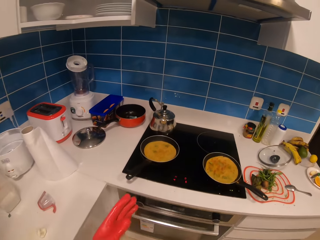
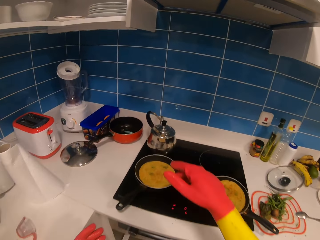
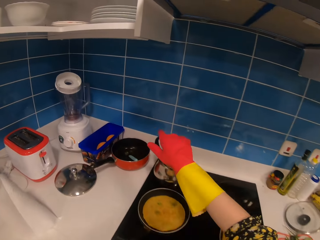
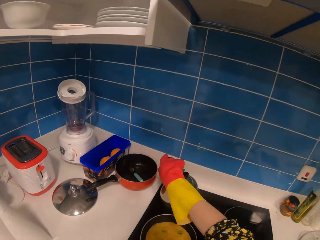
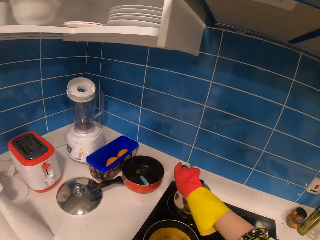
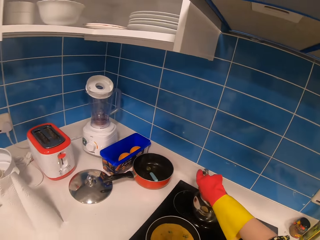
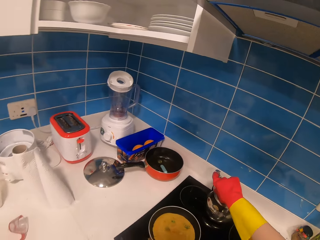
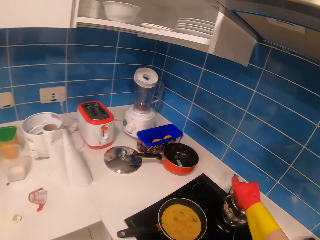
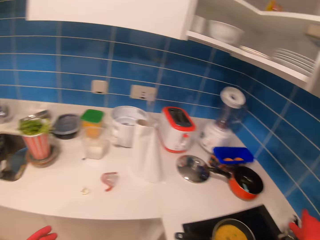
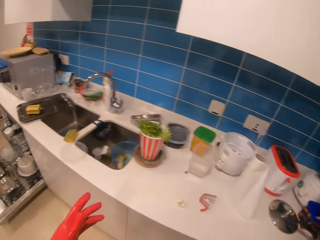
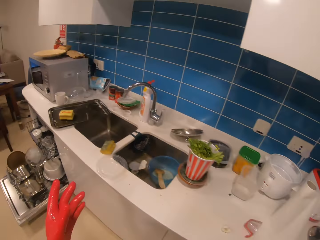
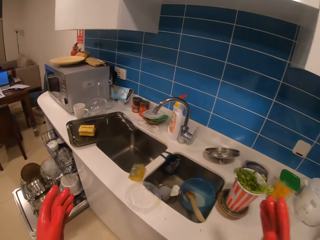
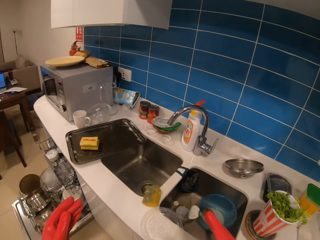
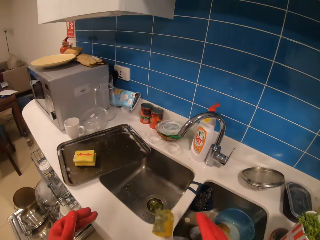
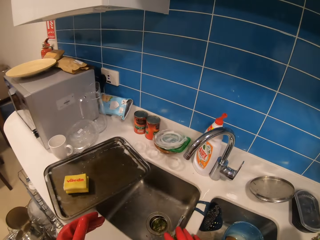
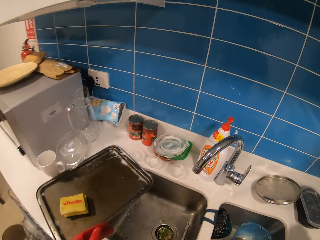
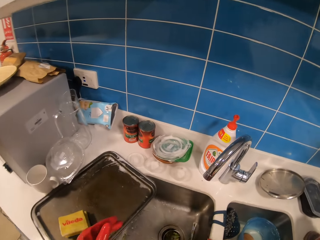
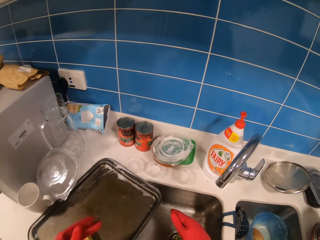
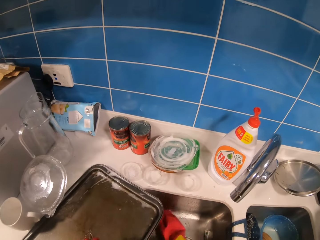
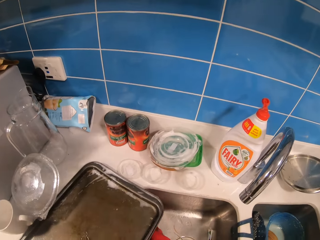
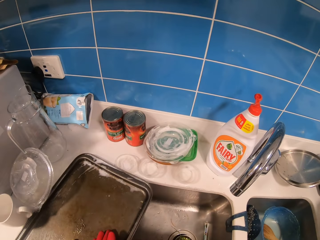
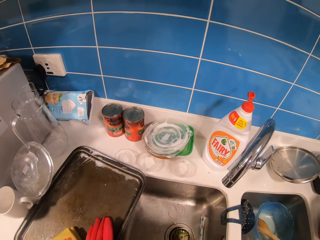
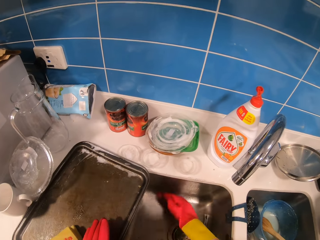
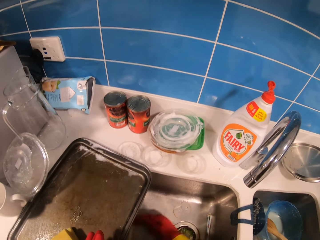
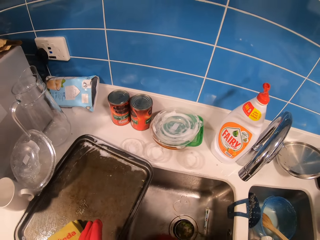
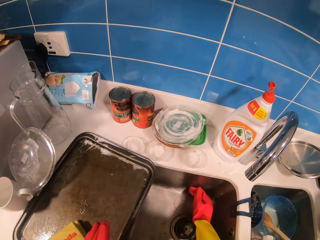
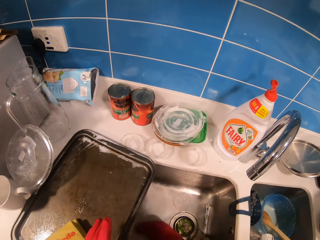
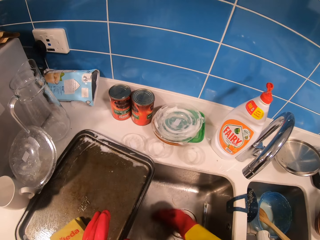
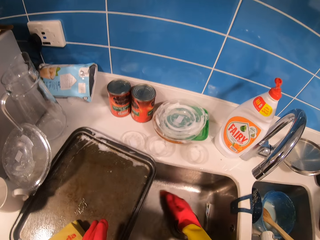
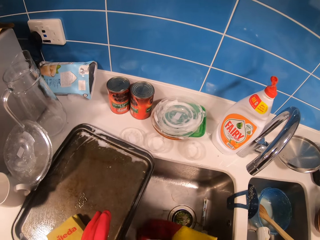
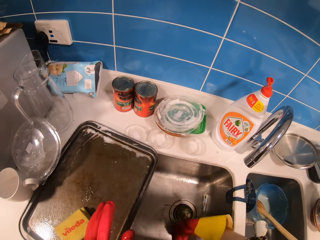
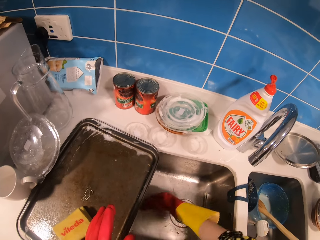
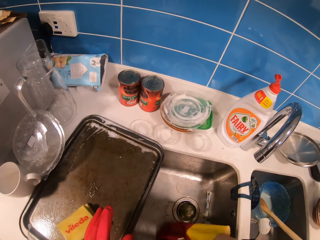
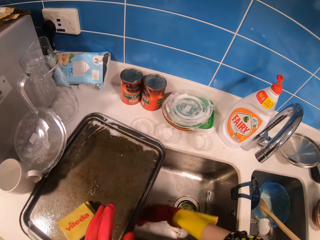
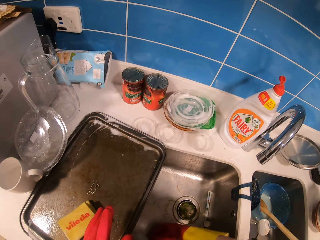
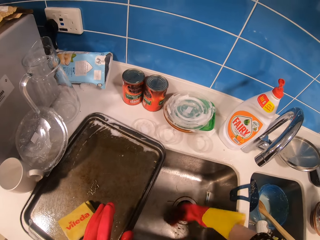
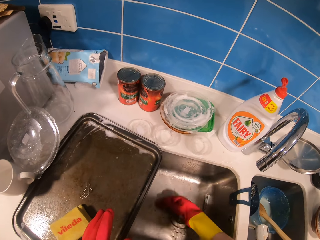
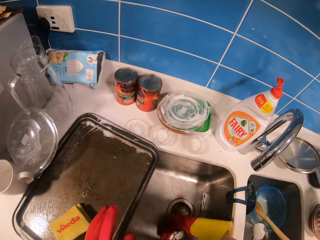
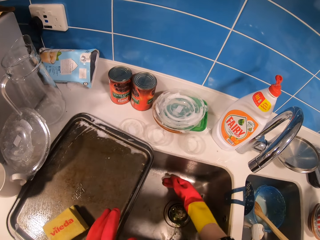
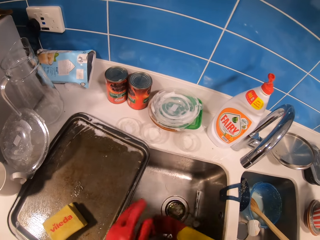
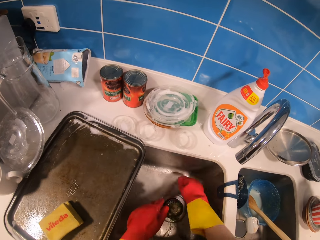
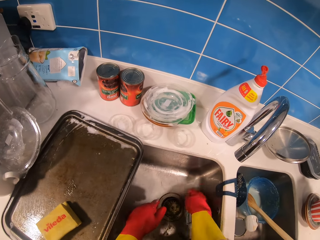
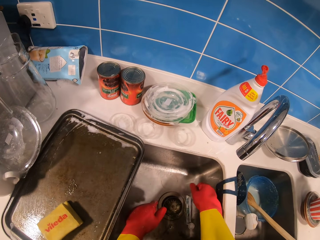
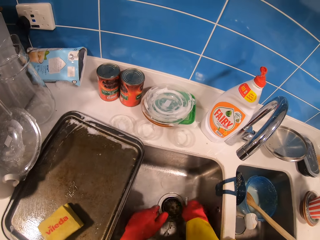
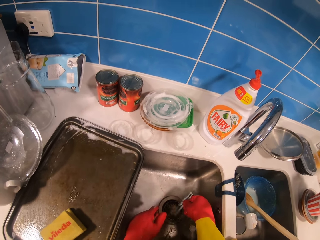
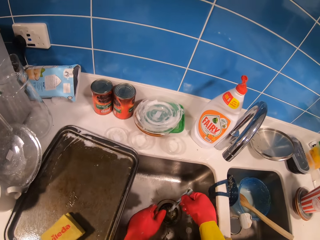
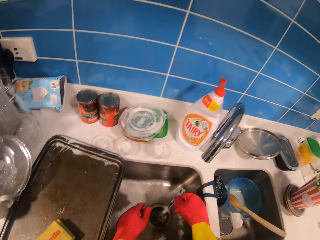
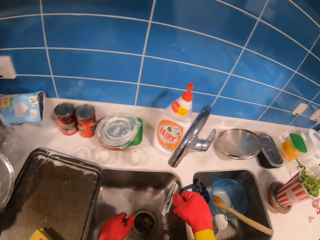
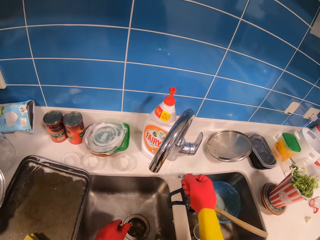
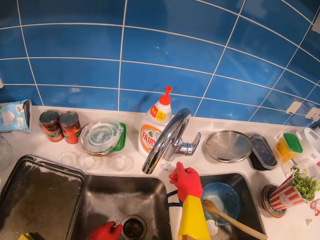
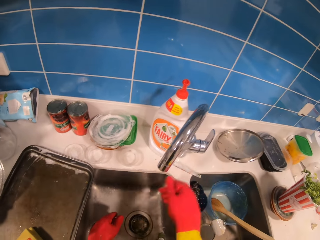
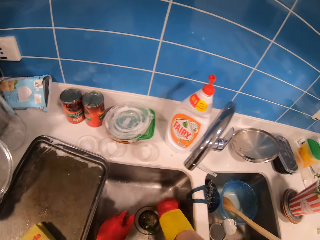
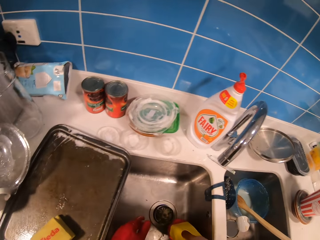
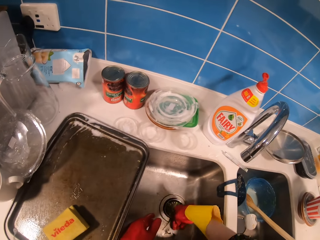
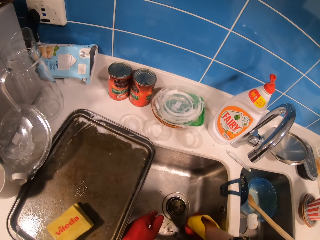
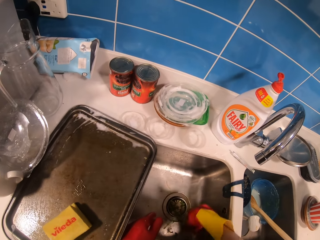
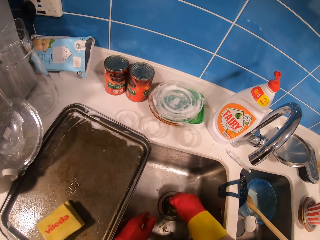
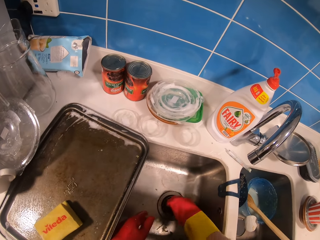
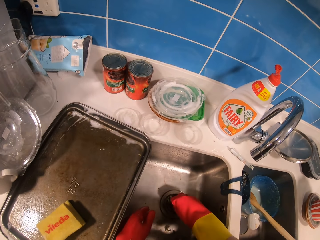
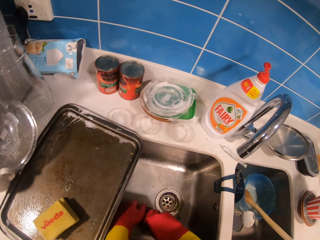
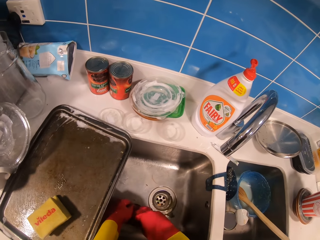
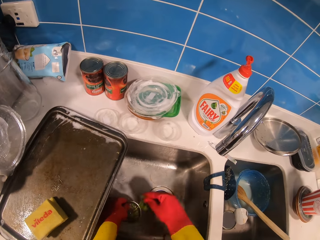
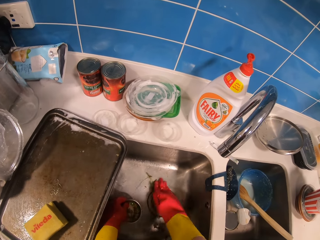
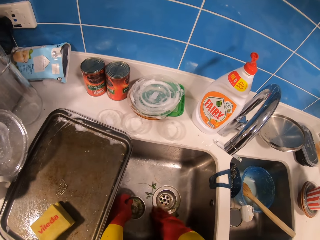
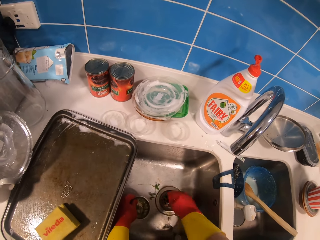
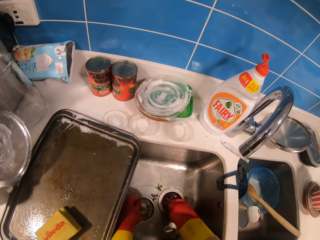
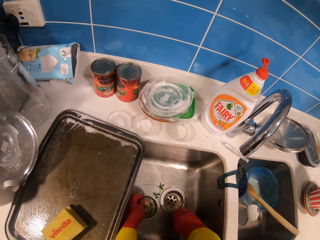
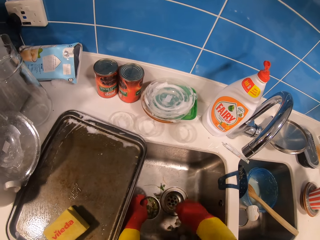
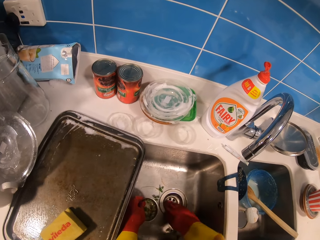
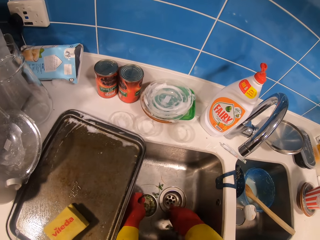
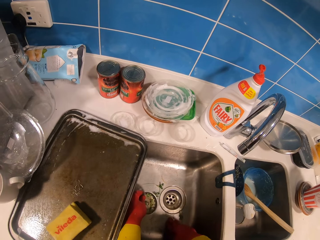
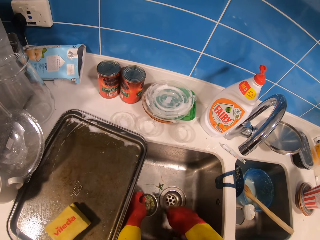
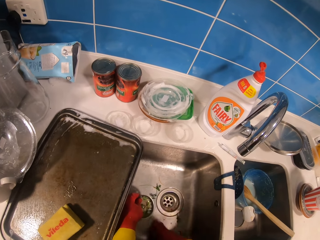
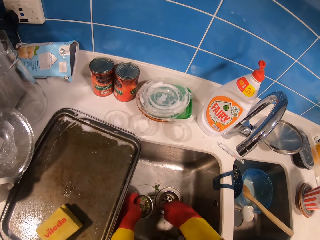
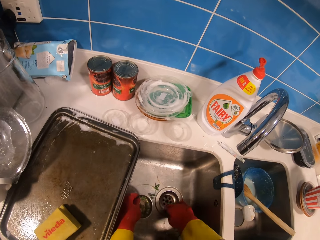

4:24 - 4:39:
The camera wearer moves to the cooker. She moves the aluminum kettle on the cooker. She moves towards the sink. She scrubs the sink using her hands. She wipes the sink. She picks up a paper in the sink and places the paper on the sink. She scrubs the sink. She opens the sink hole. She removes dirt from the sink. She scrubs the sink using her hands.

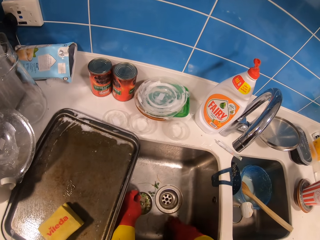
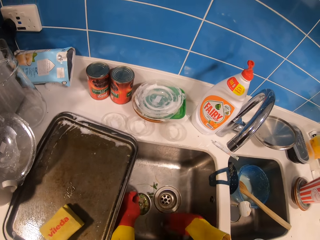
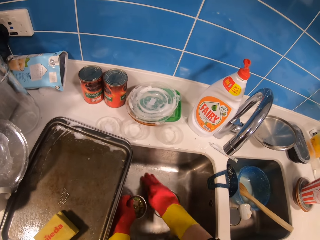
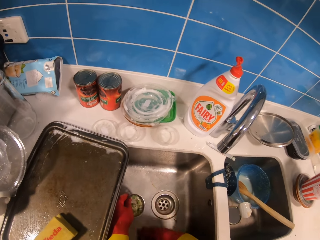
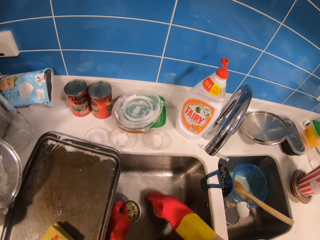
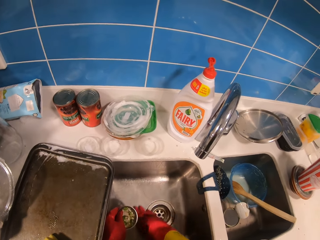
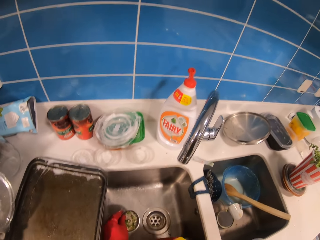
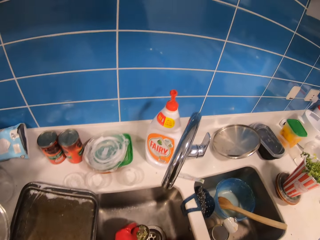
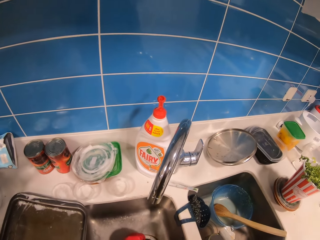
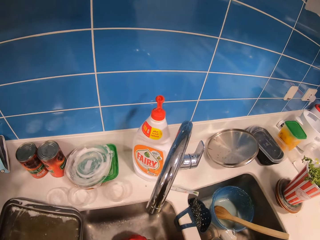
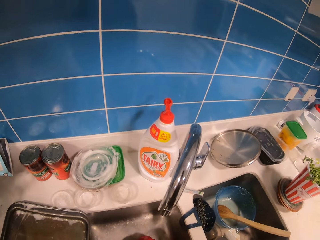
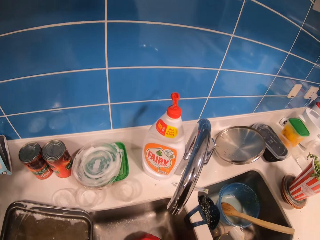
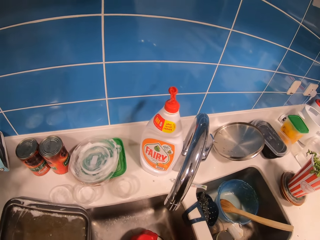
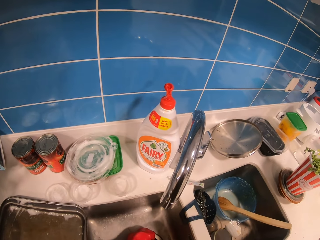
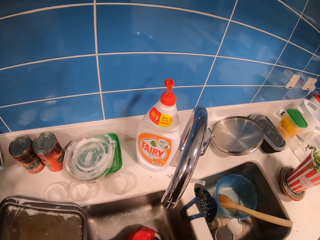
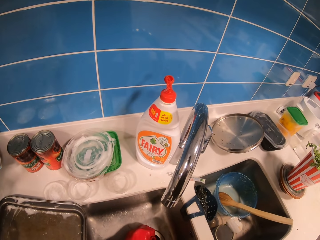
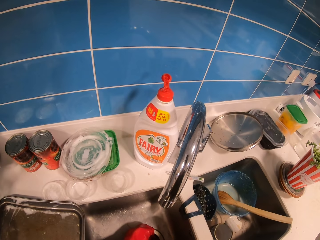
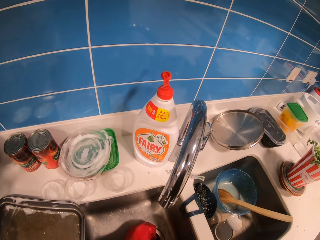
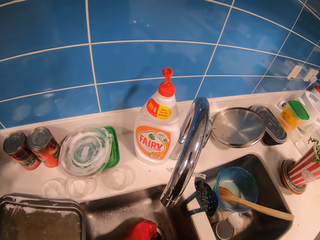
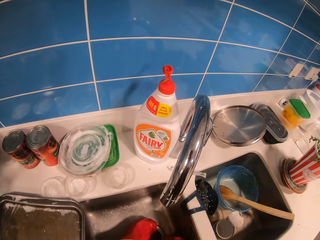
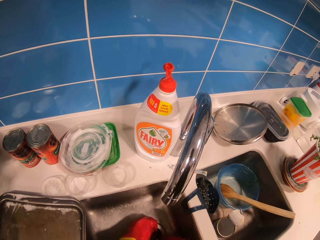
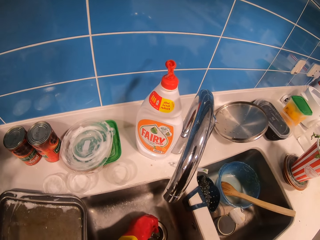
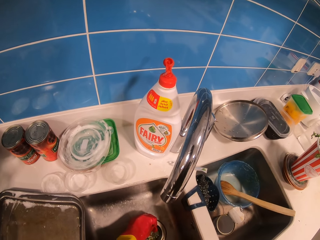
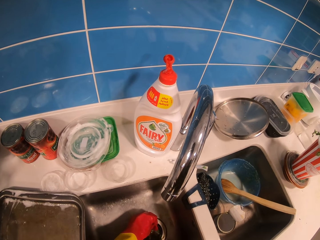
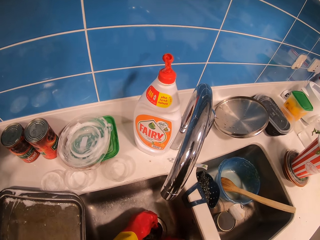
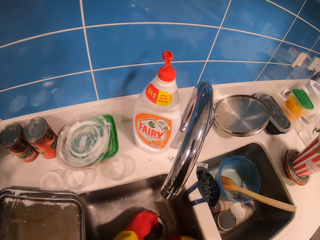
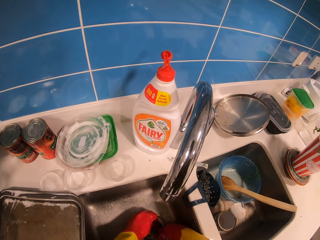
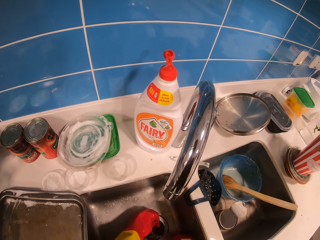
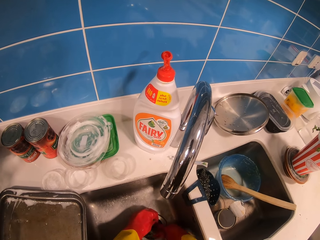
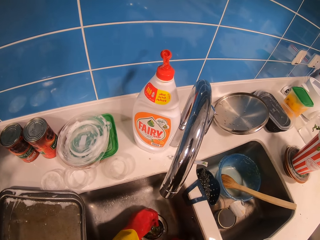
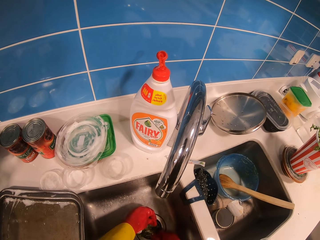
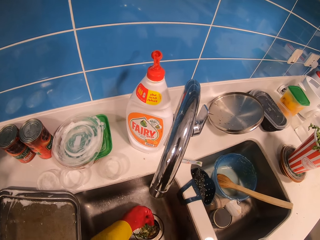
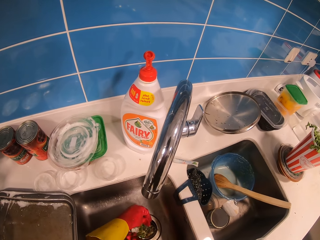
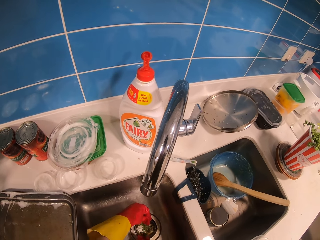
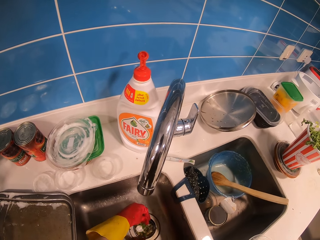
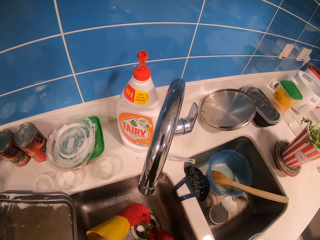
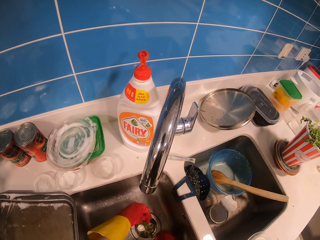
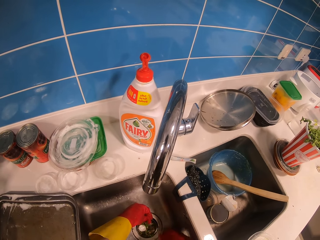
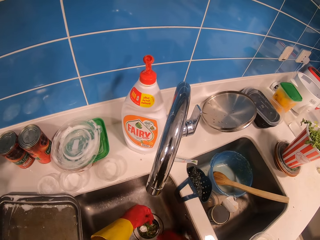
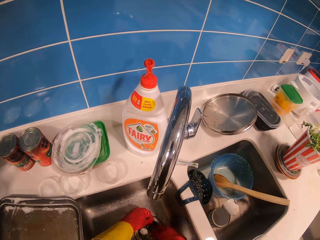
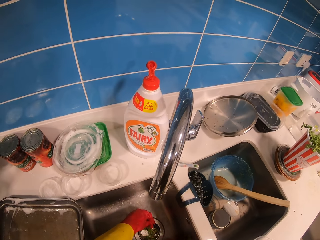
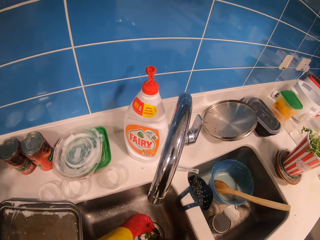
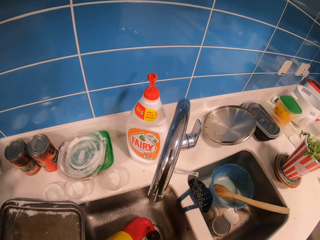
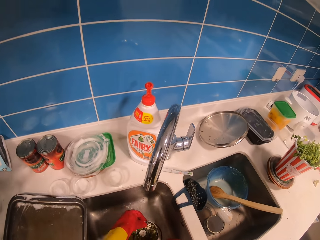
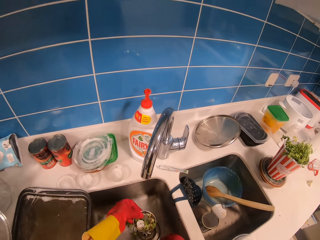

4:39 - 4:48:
The camera wearer places the sink dust on the hole cover. They fix the strainer flange.
